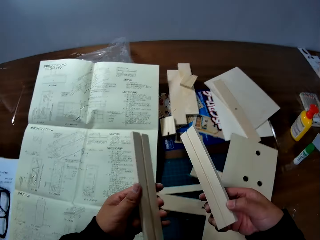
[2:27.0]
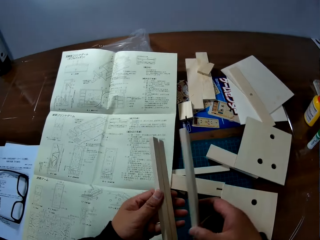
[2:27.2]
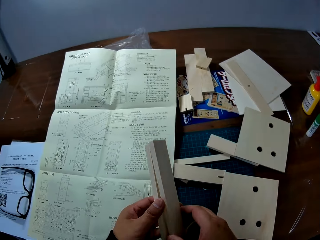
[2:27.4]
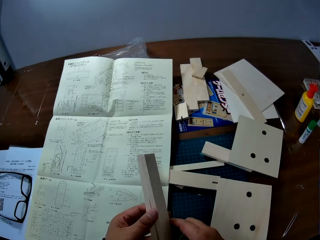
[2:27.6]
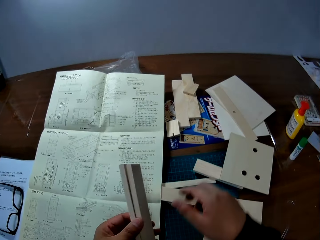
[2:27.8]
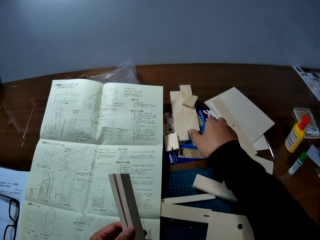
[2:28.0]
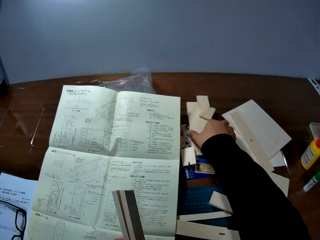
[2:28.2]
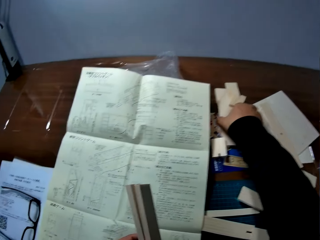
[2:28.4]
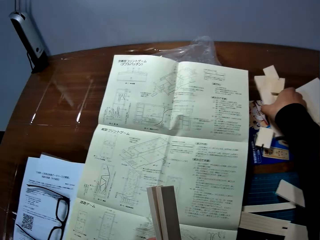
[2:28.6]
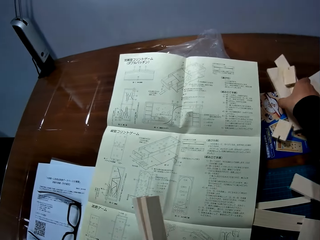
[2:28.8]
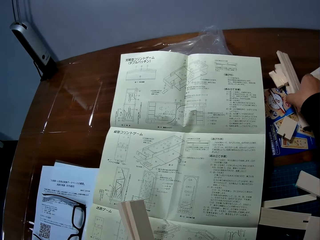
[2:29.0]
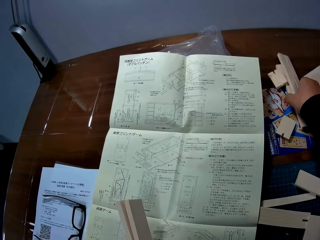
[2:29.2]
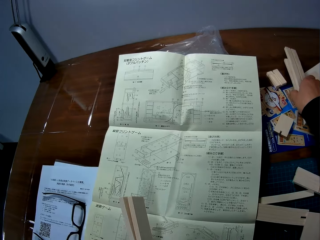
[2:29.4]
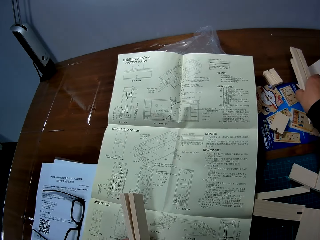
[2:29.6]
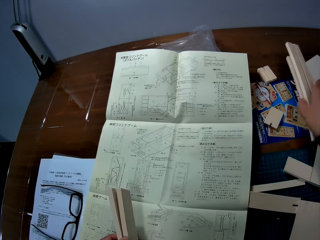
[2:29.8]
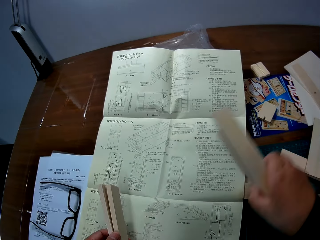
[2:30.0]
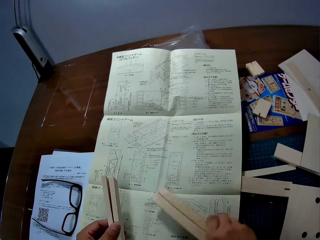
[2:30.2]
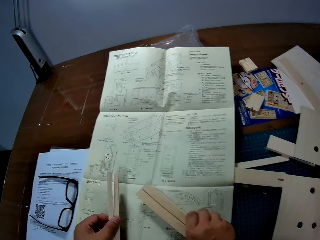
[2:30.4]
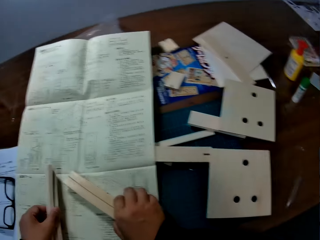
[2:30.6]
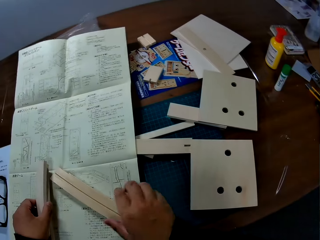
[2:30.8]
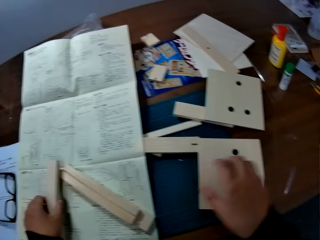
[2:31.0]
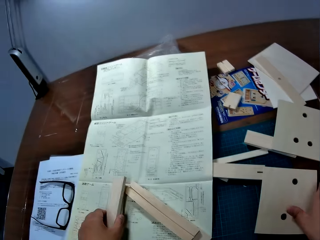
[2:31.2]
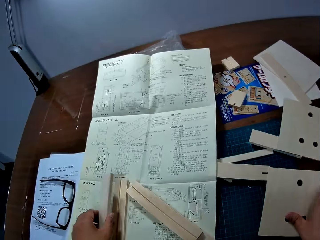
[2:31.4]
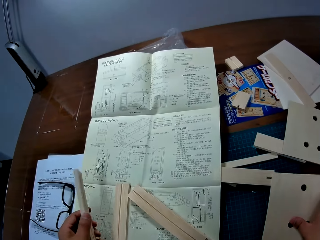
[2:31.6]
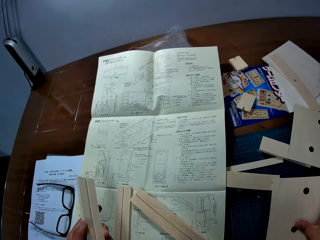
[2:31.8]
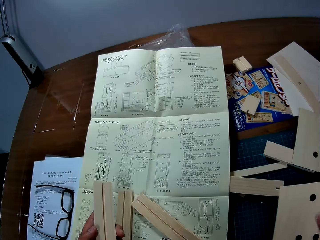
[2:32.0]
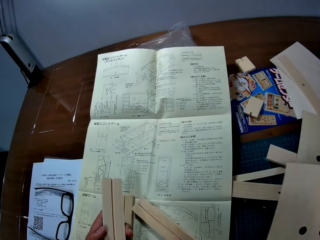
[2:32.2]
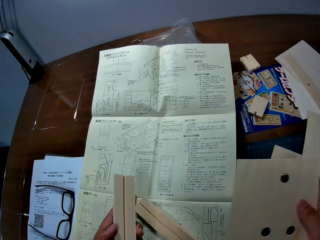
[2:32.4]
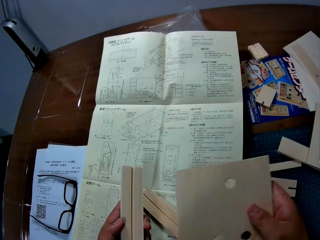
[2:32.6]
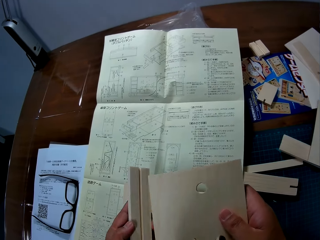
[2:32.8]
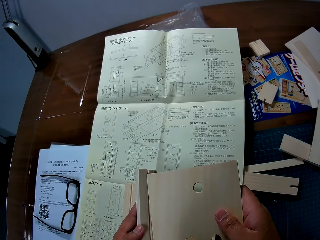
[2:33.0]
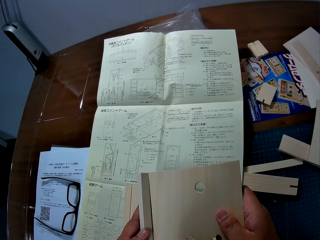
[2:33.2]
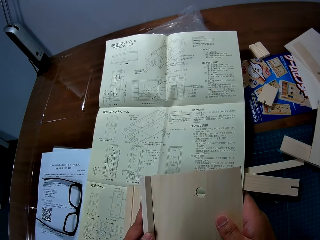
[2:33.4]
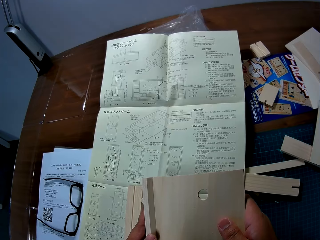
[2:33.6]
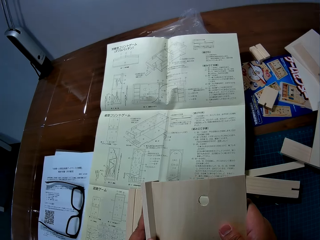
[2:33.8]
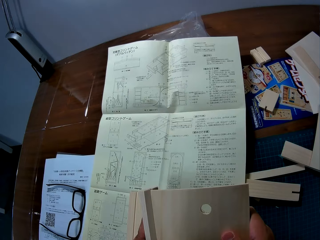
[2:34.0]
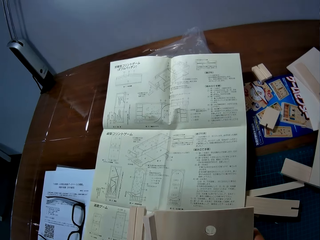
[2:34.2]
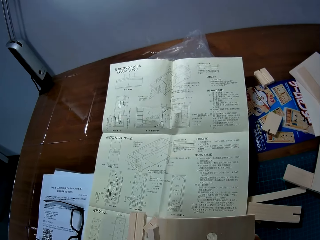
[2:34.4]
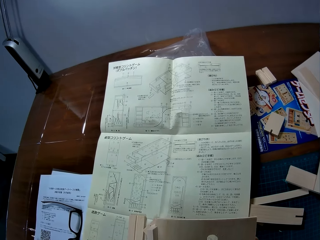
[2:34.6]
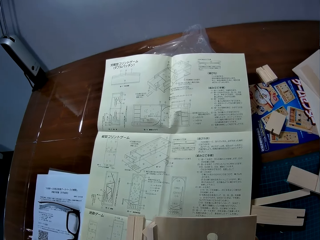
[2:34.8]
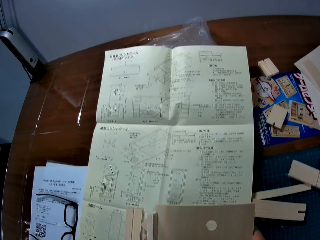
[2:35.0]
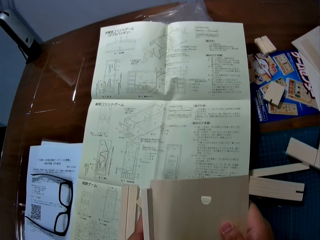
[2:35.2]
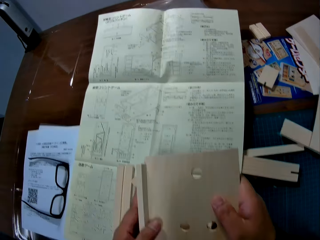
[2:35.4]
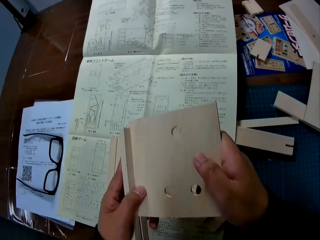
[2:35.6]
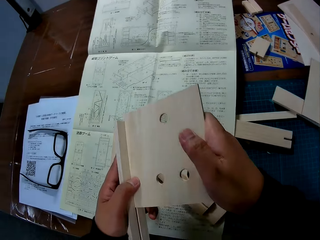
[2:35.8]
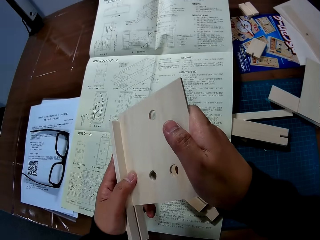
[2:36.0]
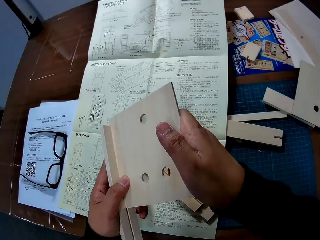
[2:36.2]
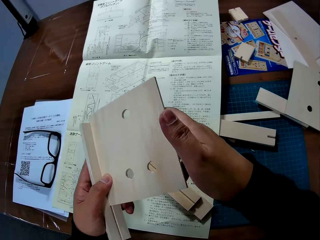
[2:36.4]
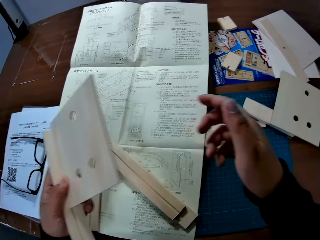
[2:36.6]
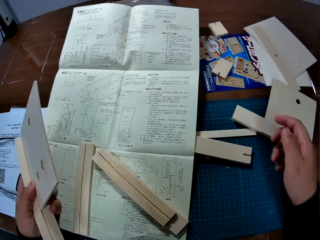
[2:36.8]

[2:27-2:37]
The camera wearer transfers the piece of wood to his left hand. He holds pieces of wood in the hand. He picks up two pieces of wood from the table with his right hand. He drops the two pieces of wood on the leaflet. He picks up another piece of wood from the table with his right hand. He joins the pieces of wood in his left hand together with the ones in his right hand. He stares at the woods.

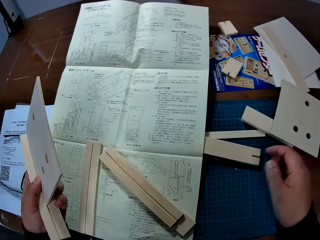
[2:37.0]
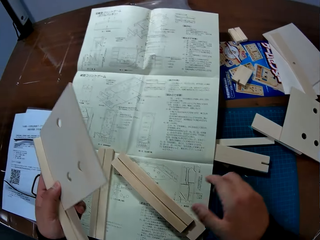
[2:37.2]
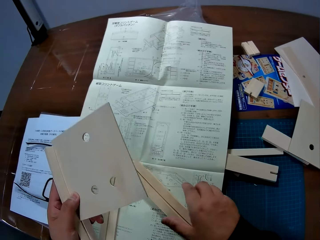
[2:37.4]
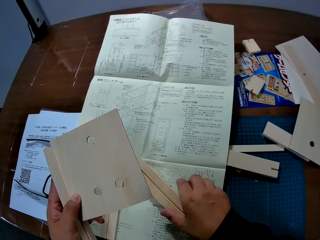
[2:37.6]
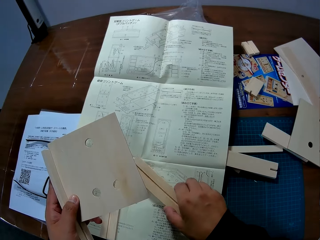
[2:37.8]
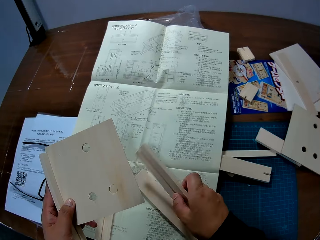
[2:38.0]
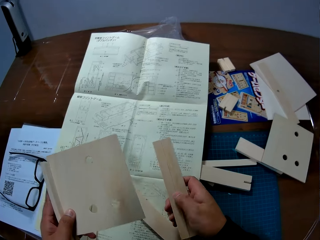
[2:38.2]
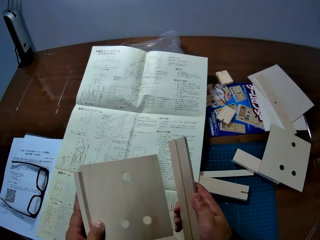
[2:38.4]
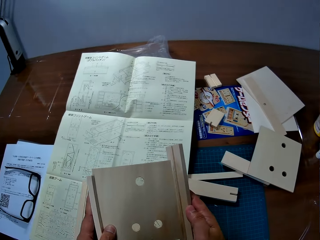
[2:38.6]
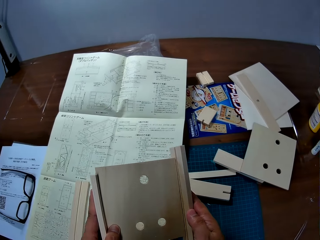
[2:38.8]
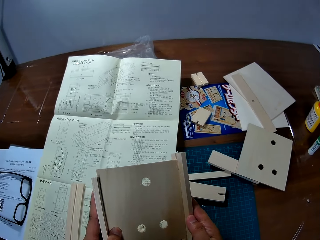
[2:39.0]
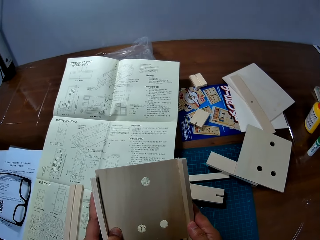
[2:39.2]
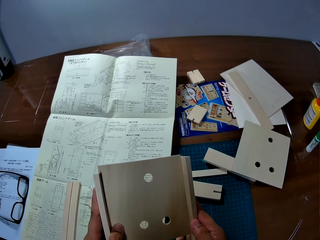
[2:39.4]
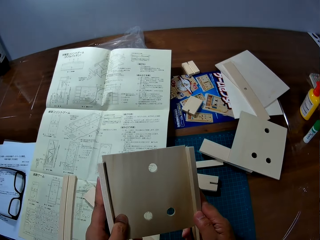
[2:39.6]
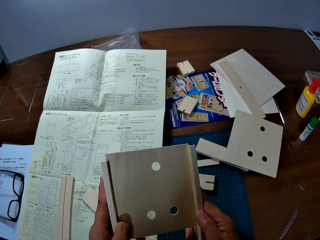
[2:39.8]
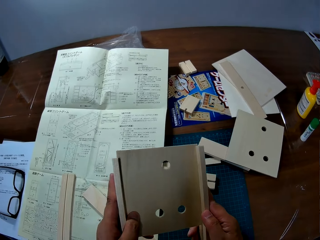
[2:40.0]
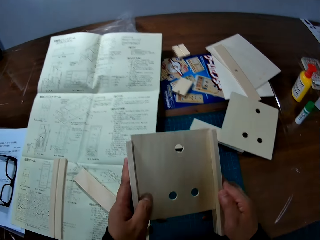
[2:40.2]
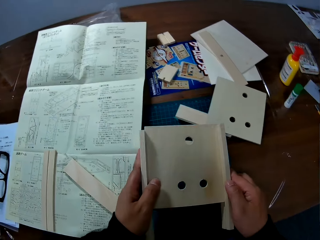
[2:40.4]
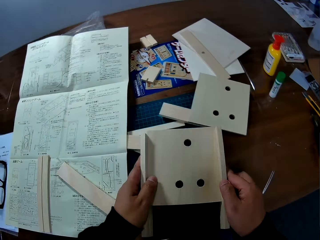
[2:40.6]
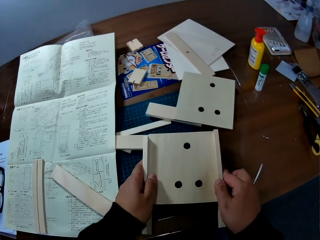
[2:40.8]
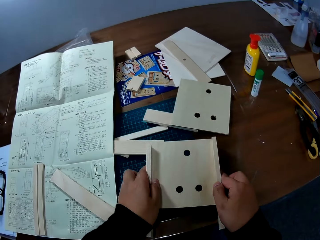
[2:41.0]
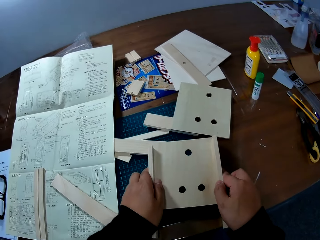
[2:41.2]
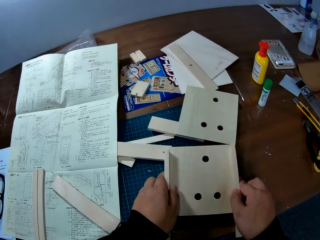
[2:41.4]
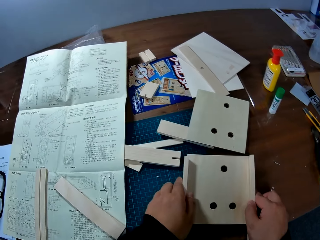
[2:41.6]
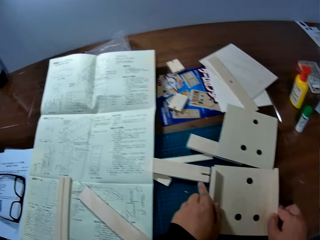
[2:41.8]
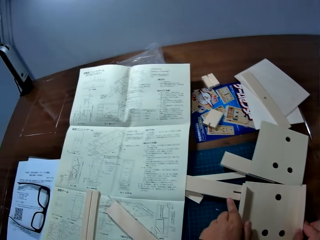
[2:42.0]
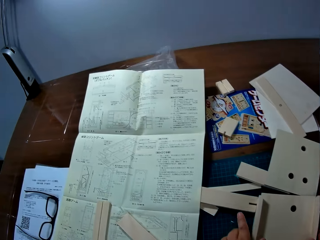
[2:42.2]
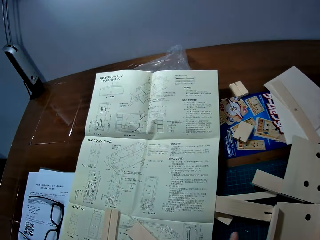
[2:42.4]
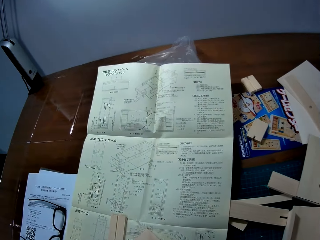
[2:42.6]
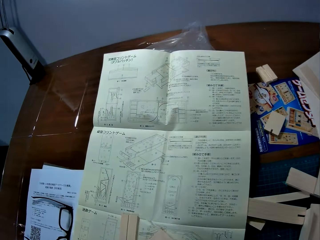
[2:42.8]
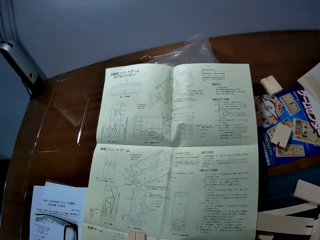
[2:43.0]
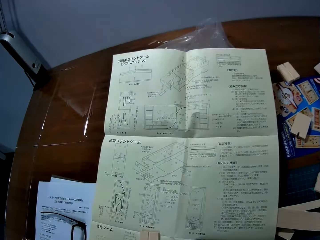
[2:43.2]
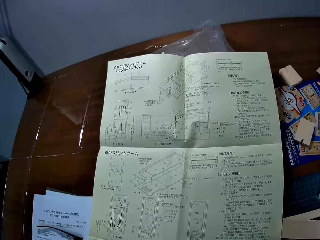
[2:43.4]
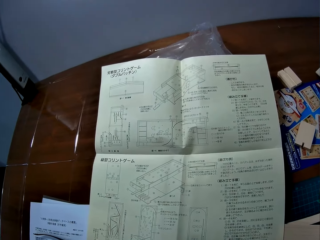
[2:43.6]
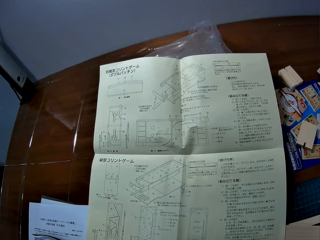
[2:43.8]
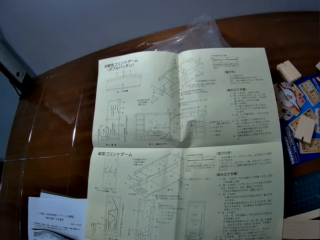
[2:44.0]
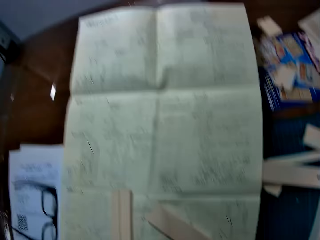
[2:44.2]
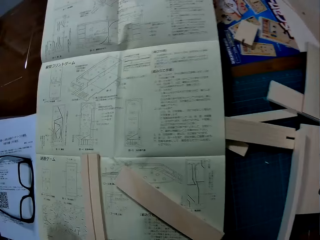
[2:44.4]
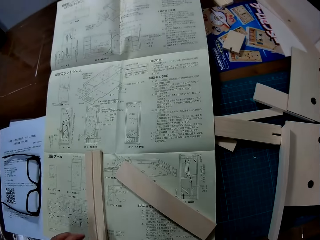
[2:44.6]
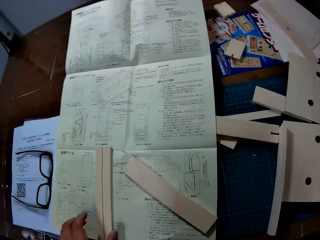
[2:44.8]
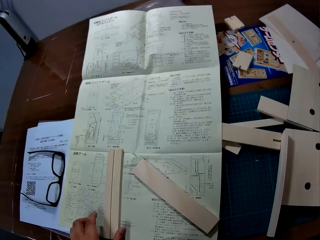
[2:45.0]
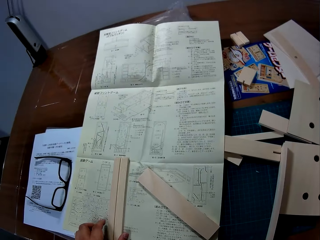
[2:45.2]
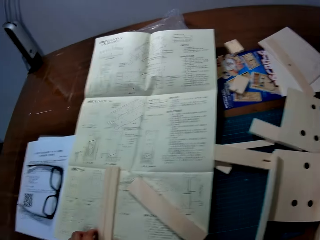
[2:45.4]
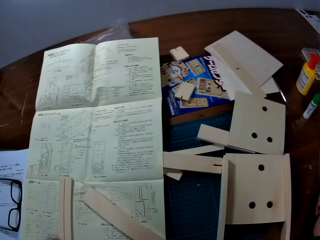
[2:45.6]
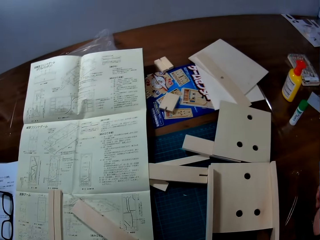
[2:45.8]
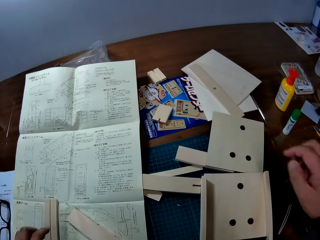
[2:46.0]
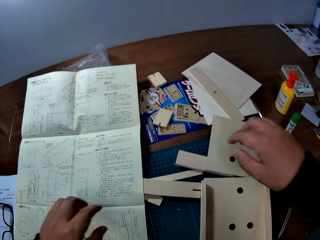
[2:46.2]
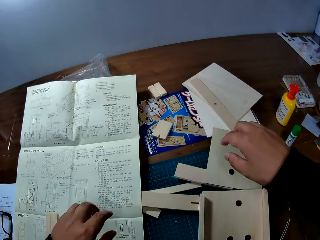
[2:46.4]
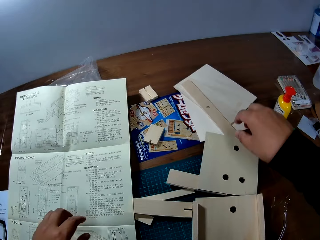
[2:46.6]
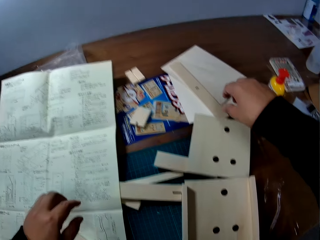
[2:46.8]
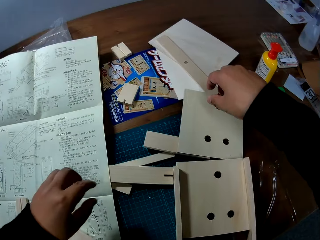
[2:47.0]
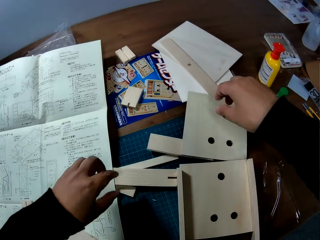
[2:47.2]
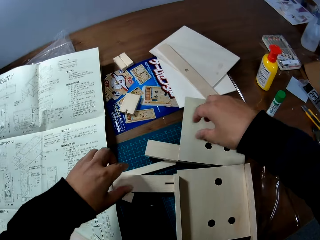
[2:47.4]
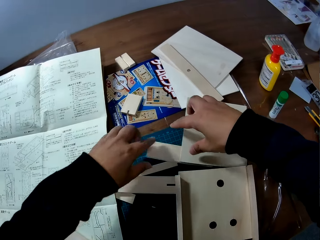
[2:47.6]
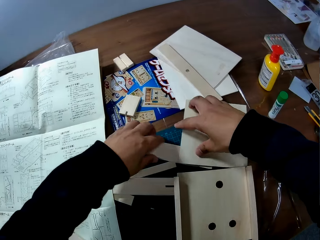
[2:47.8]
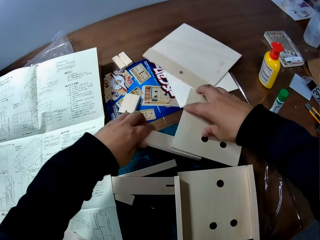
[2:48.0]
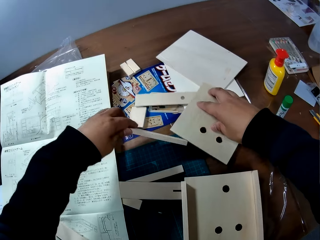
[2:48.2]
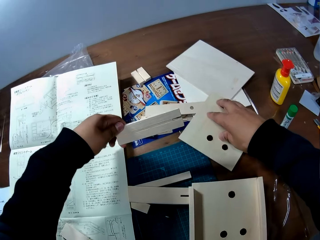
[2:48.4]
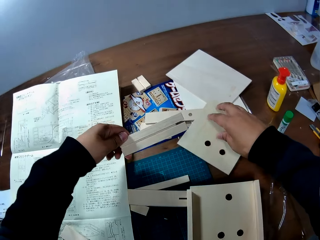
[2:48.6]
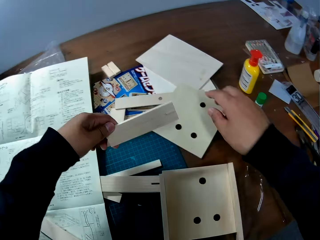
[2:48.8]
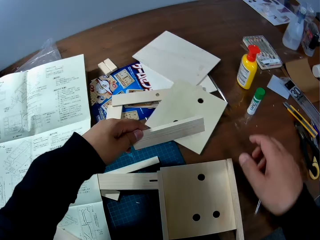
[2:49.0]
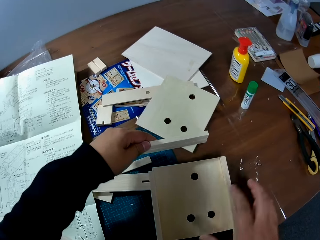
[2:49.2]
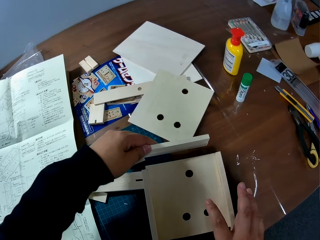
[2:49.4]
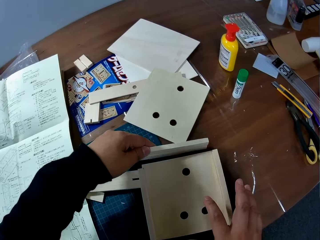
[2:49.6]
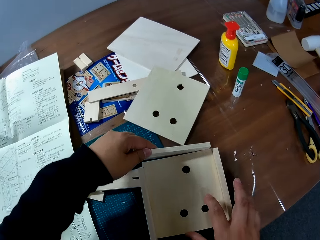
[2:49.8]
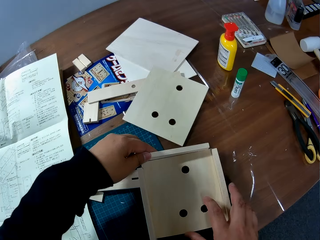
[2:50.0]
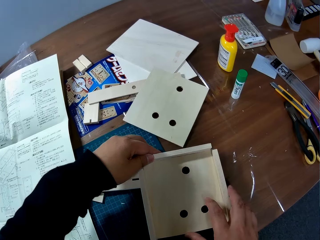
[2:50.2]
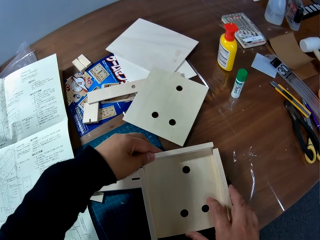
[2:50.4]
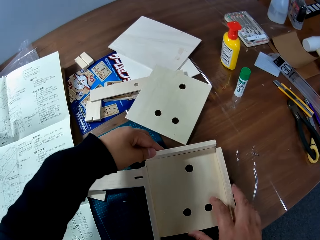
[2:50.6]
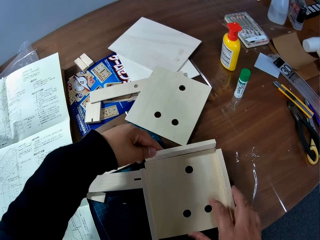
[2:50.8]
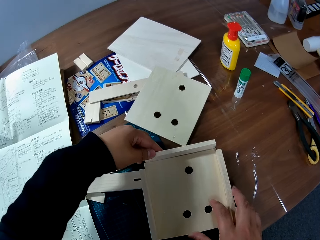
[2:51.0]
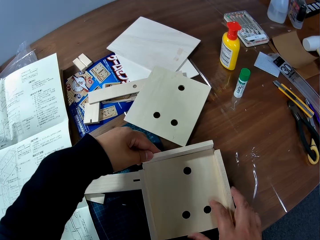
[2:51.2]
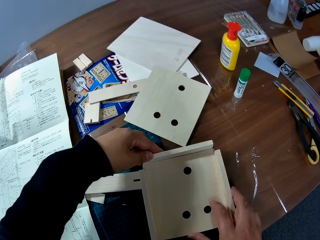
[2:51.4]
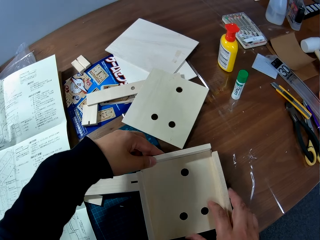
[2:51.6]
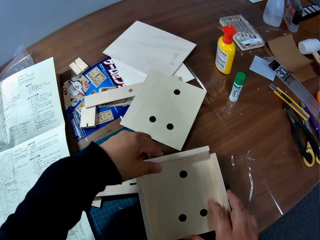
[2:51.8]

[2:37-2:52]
The camera wearer picks up a piece of wood from the leaflet with his right hand. He joins pieces of wood together. He drops the jointed piece of wood on the table. He stares at the paper. He picks up a piece of wood from the table with his left hand. He joins the piece of wood to the jointed piece of wood.
